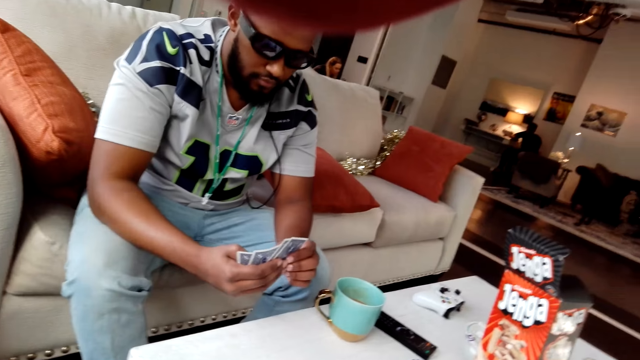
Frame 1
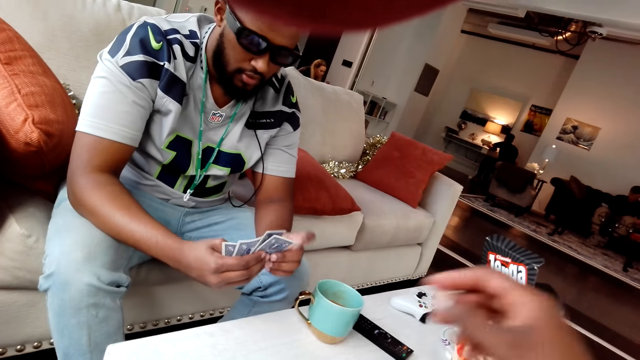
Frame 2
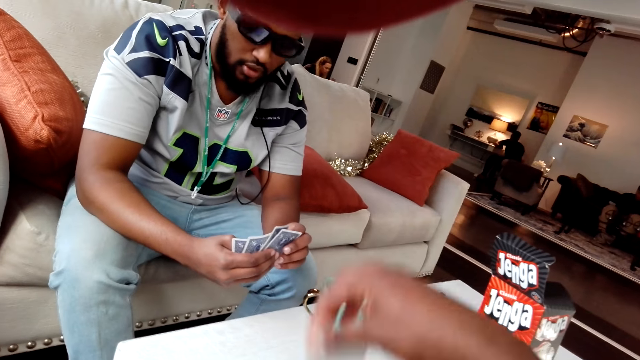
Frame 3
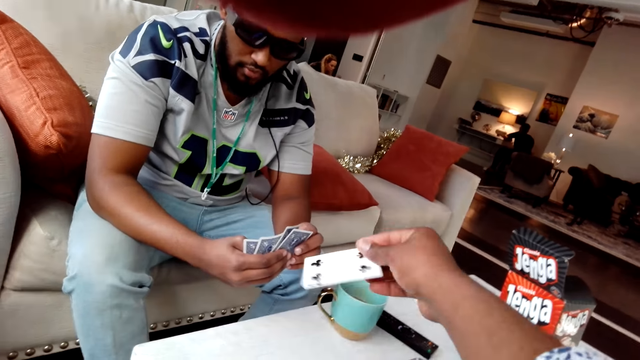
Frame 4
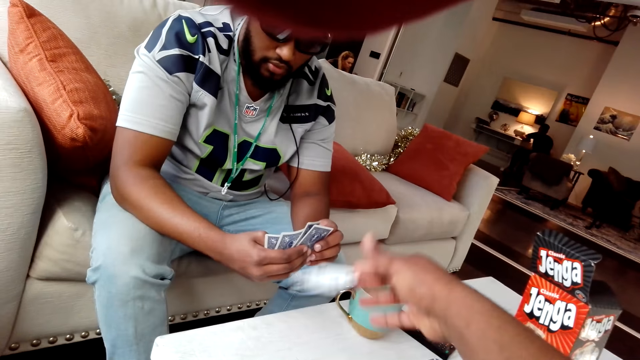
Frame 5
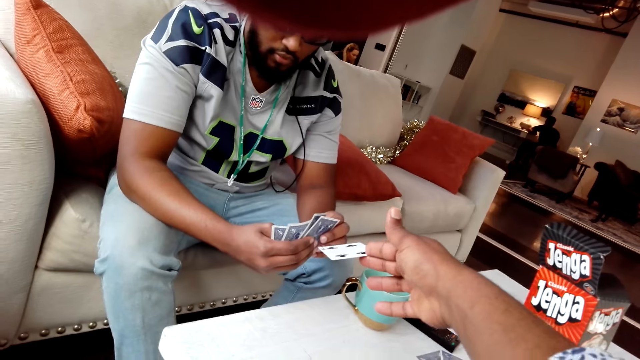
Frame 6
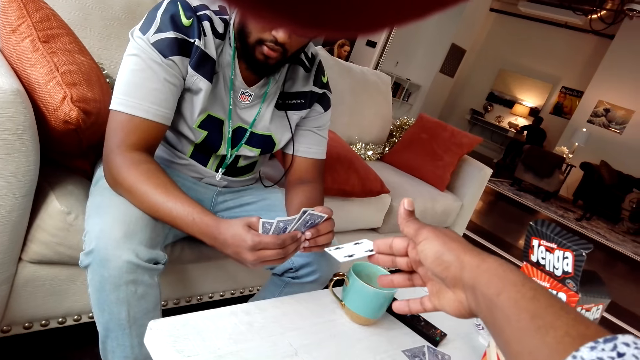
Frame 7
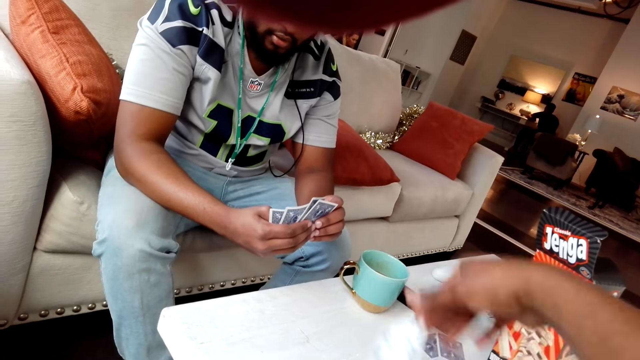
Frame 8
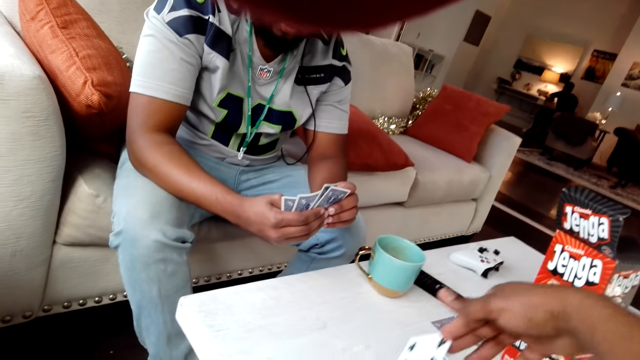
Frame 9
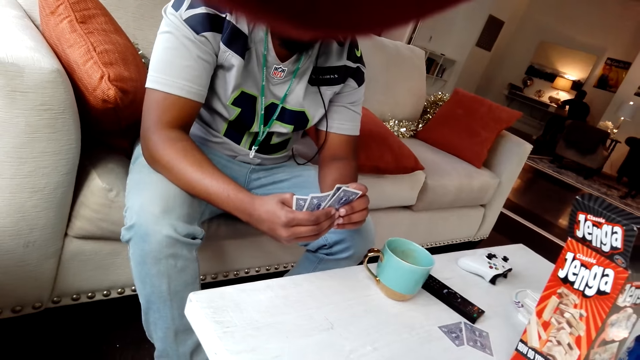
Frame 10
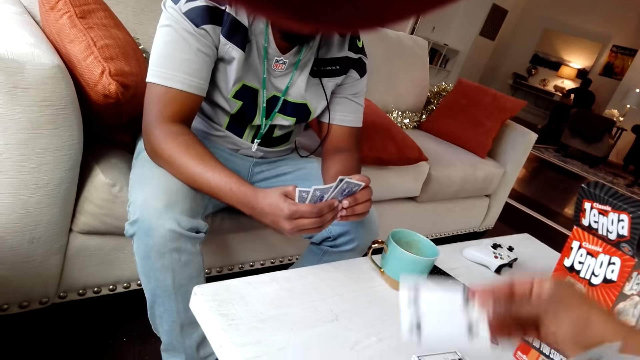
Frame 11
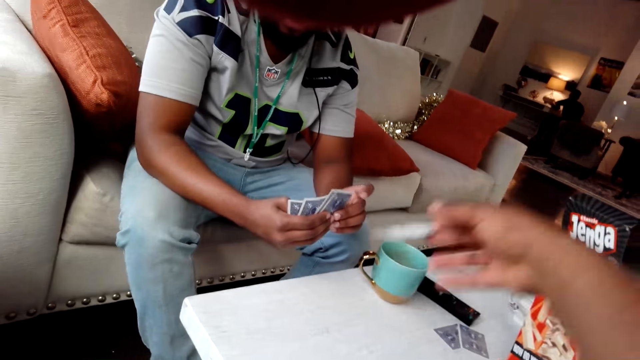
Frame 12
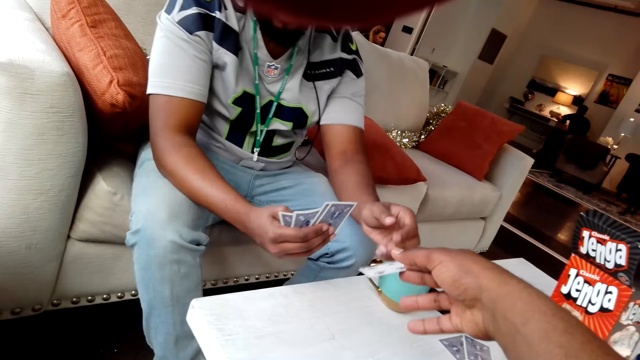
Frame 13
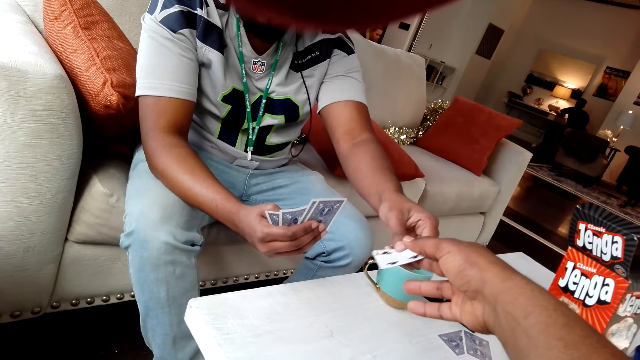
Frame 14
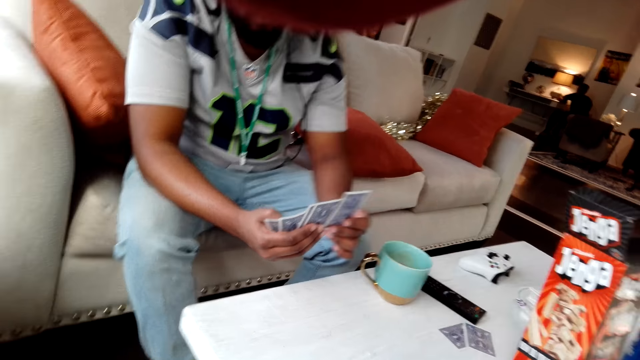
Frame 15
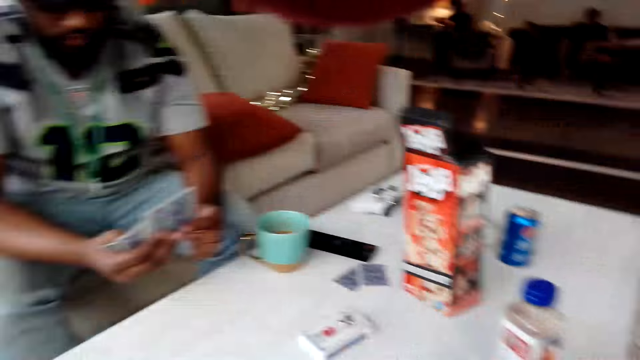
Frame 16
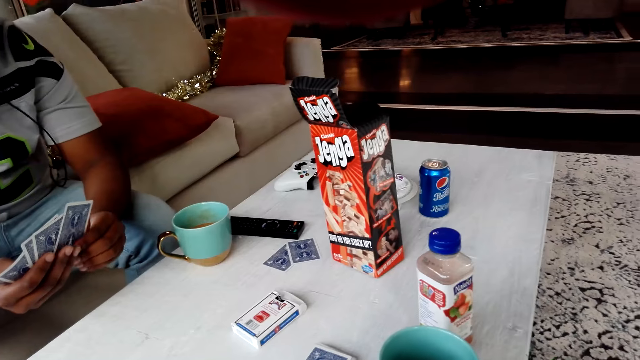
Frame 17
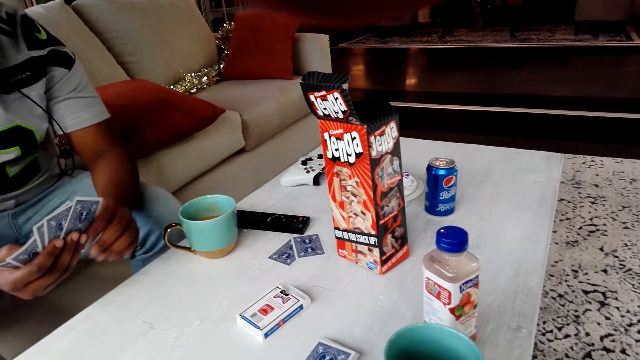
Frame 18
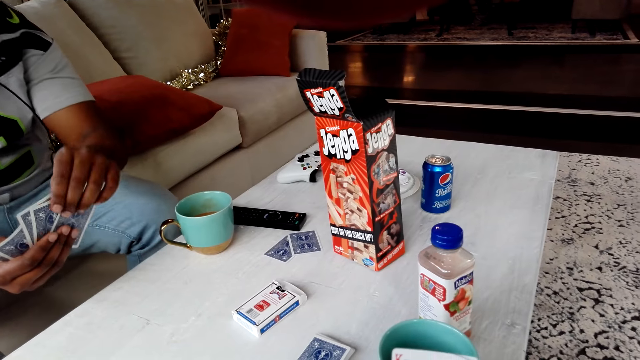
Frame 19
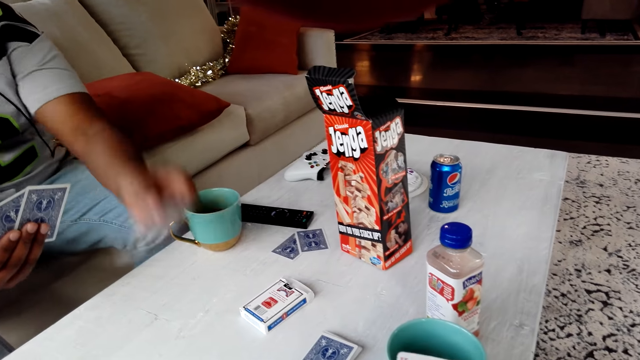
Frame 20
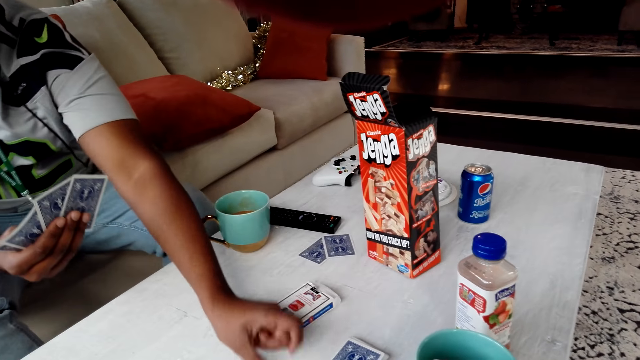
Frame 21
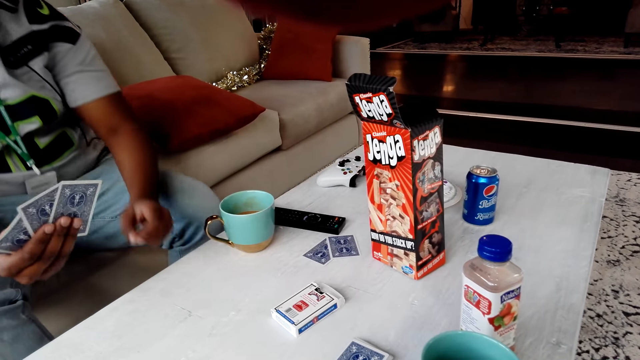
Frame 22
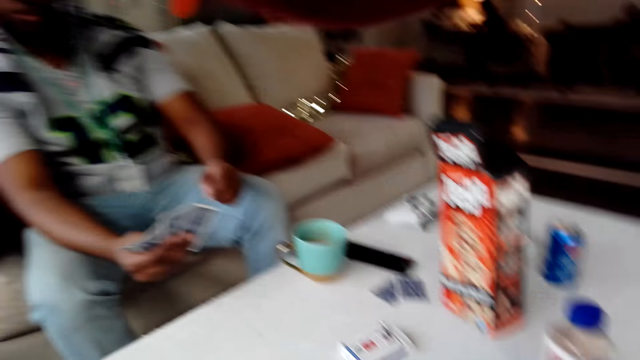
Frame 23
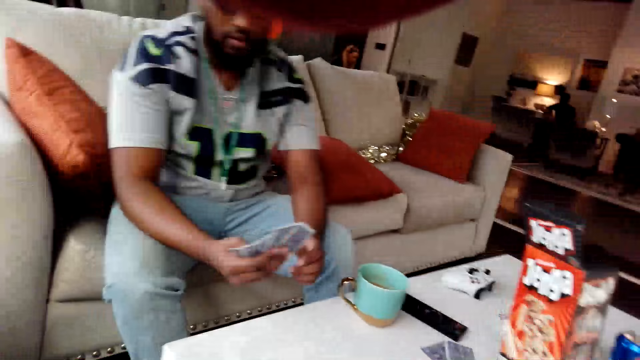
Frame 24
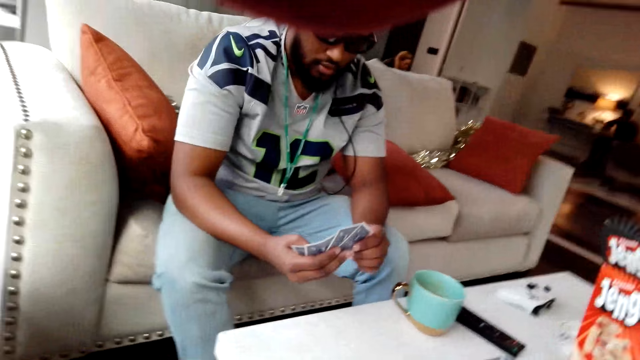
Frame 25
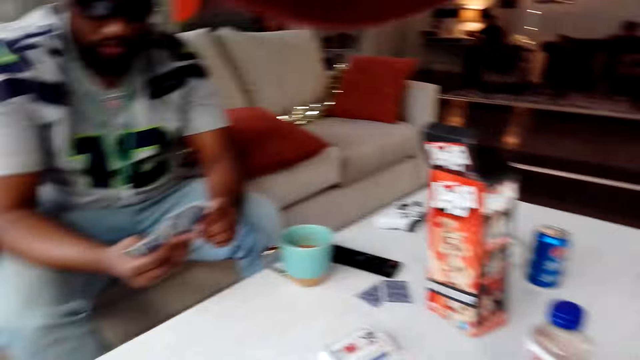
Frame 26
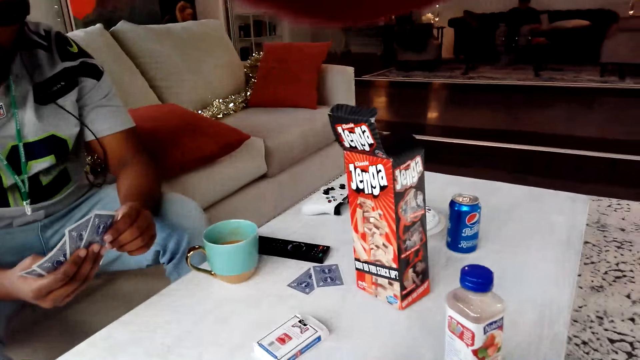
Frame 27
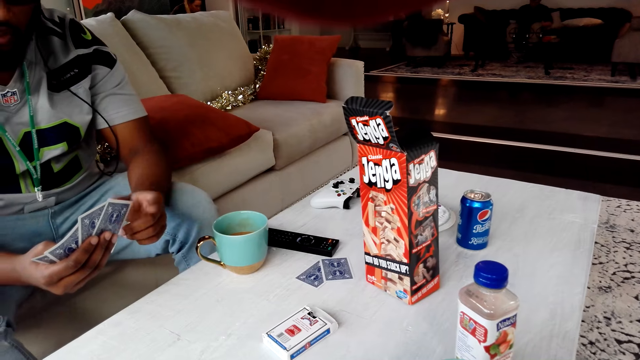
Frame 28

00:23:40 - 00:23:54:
The camera wearer shows the playing cards to a man. They drop a card. They give the playing cards to the man. The man places the playing cards on the table.

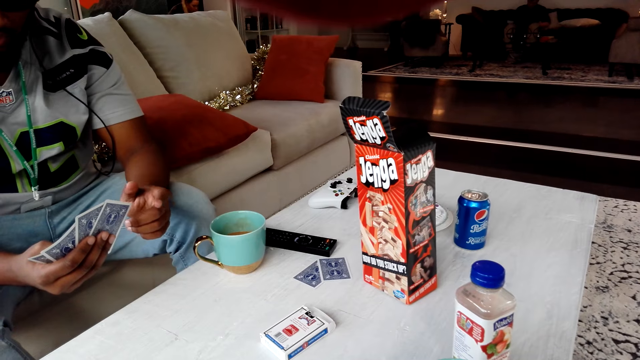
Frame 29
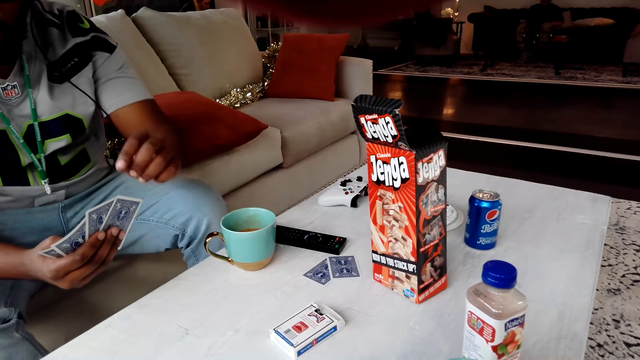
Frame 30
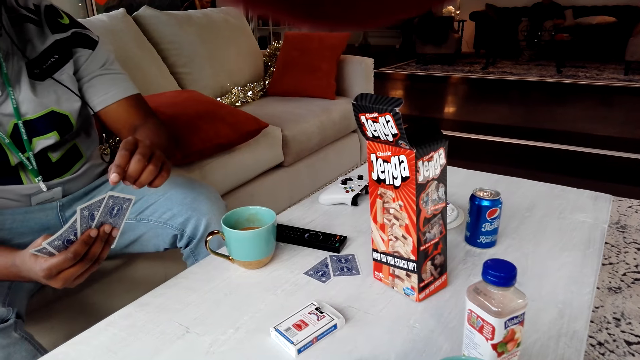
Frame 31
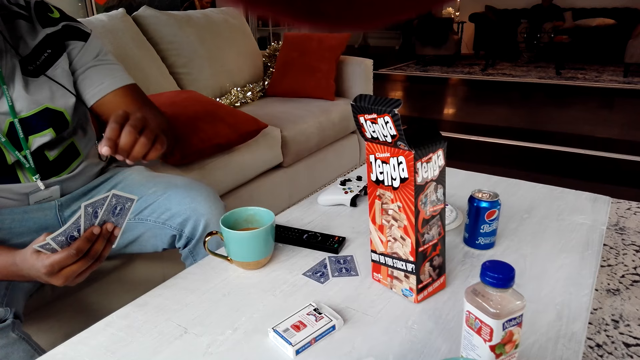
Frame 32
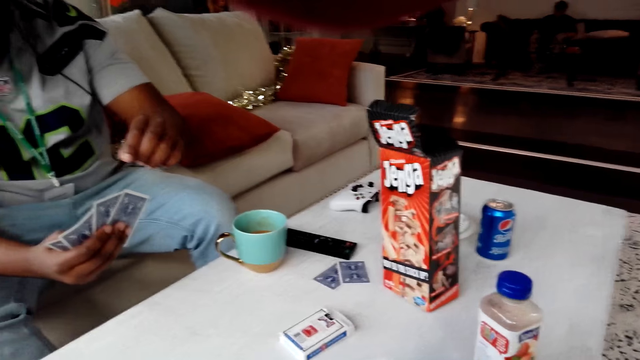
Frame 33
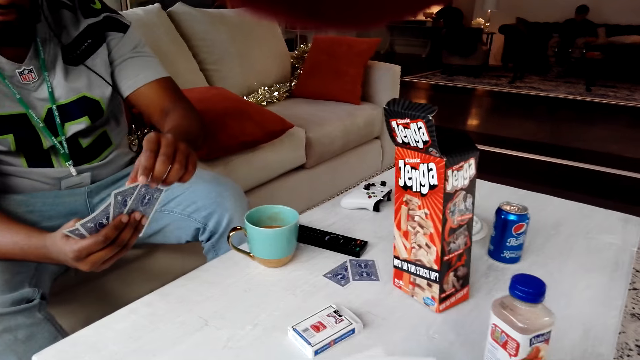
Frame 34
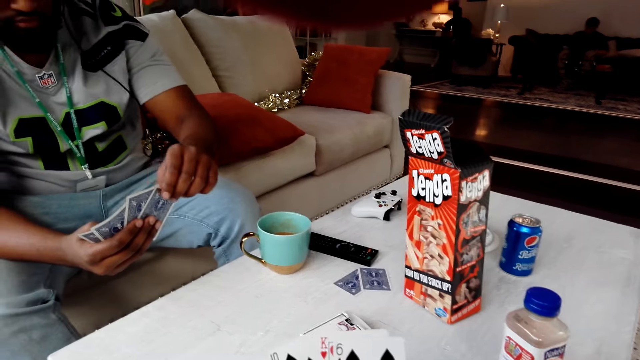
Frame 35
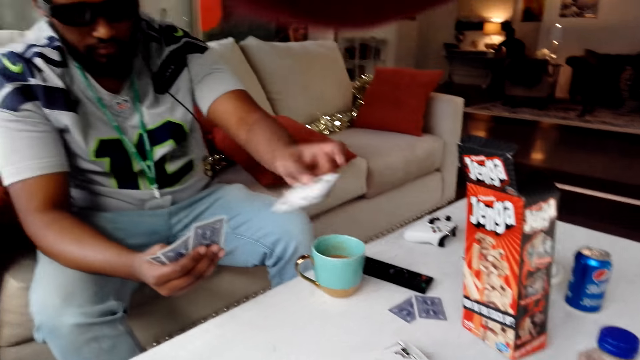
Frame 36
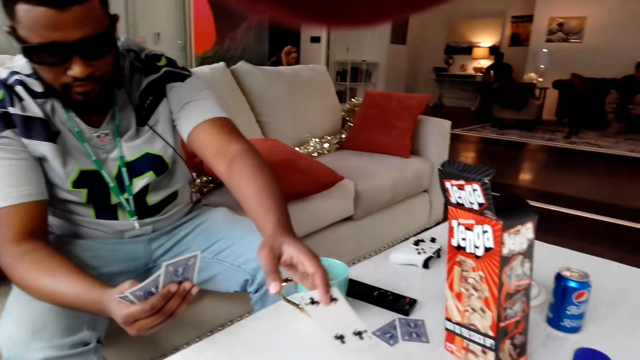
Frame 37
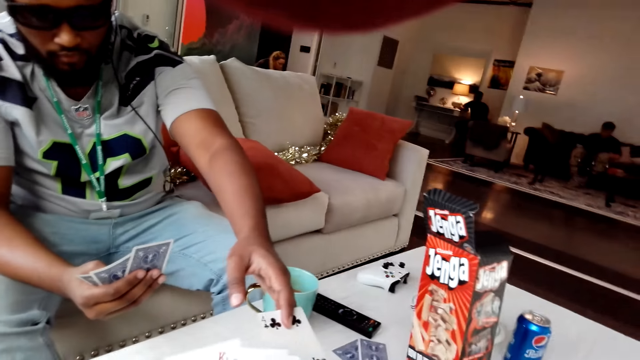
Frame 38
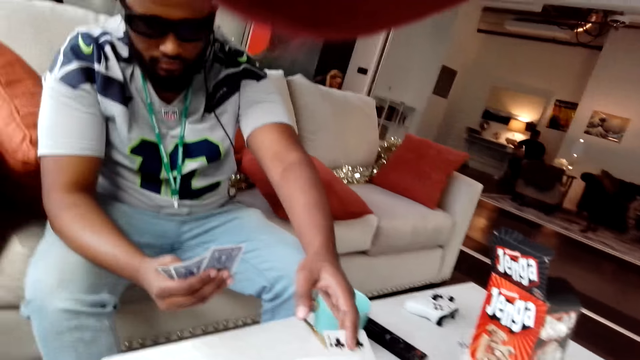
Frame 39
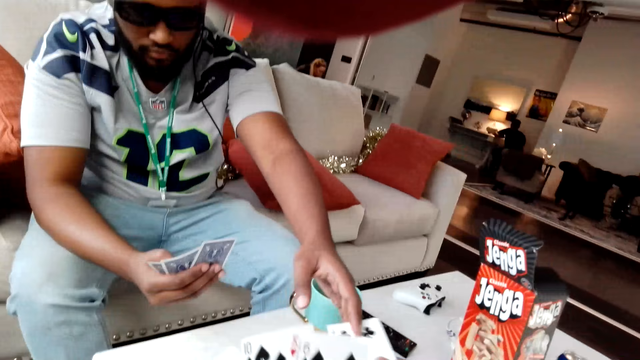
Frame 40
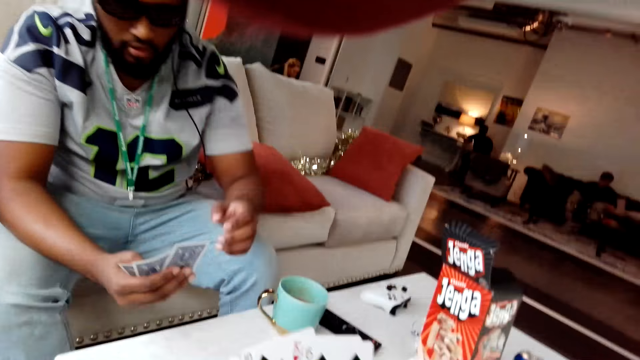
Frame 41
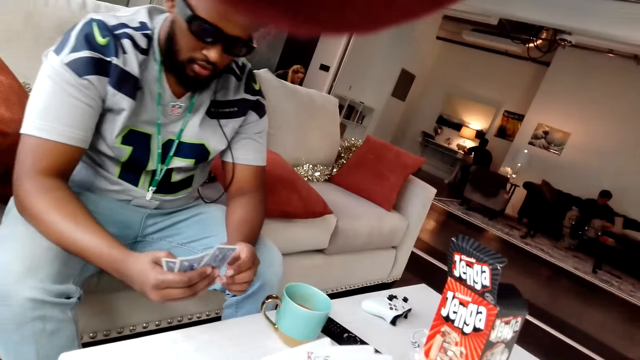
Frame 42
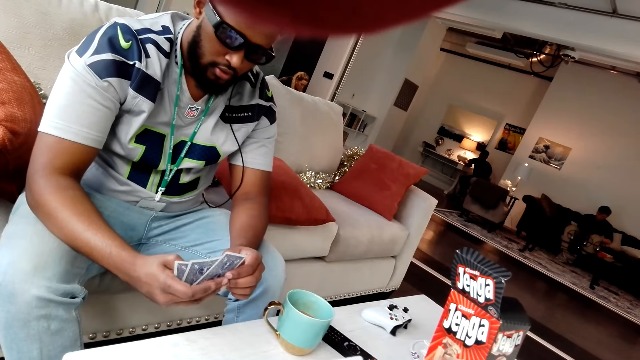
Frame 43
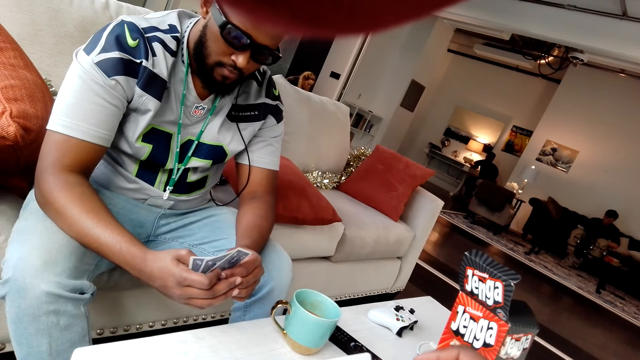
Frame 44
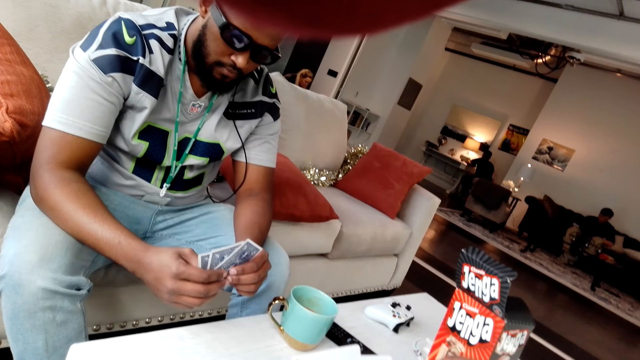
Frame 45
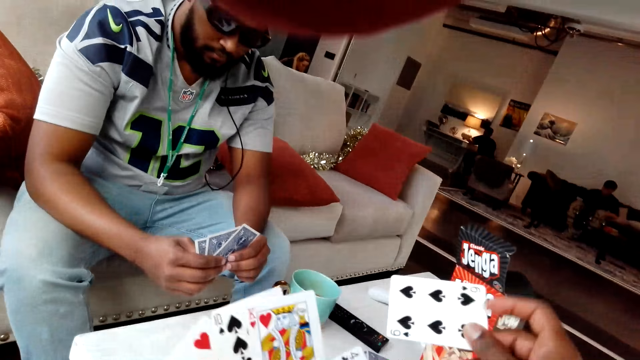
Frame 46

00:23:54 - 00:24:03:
A man picks the playing cards from his hand. The camera wearer picks the playing cards from the man.
